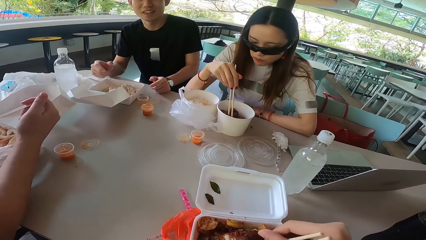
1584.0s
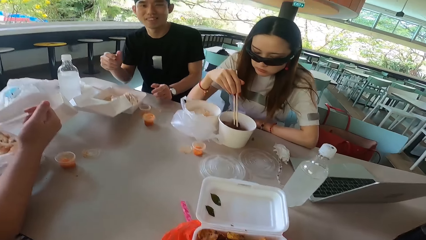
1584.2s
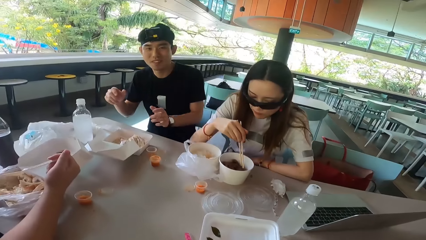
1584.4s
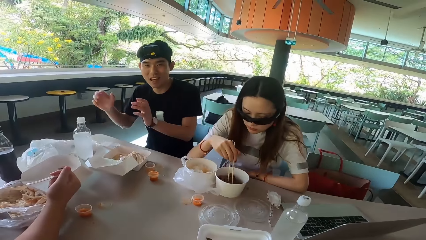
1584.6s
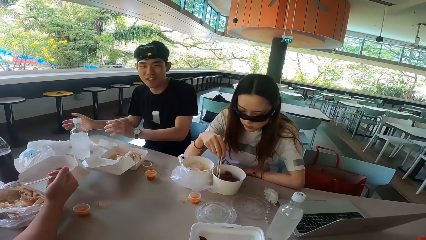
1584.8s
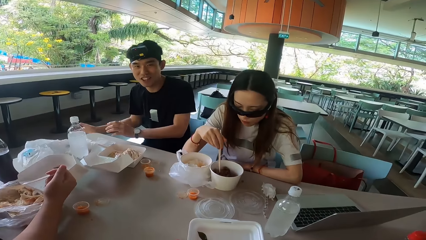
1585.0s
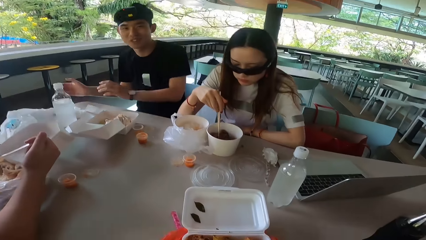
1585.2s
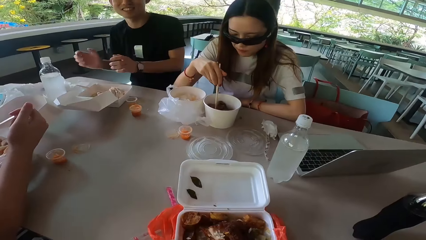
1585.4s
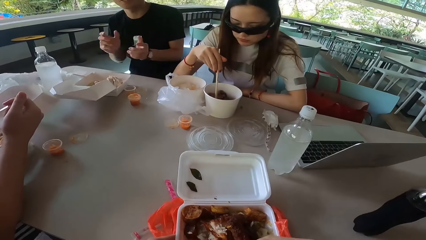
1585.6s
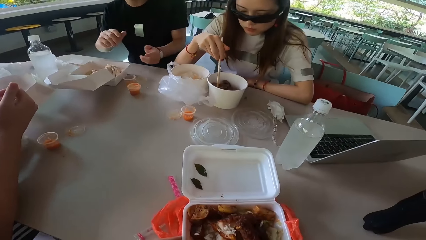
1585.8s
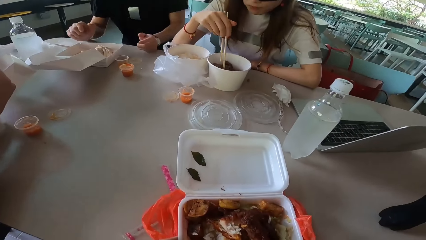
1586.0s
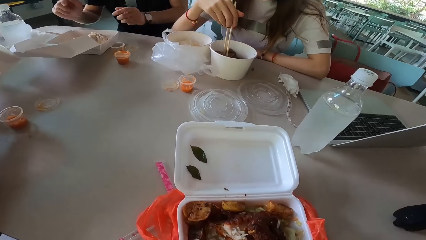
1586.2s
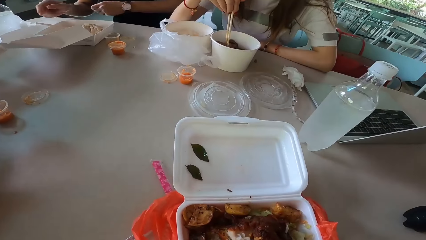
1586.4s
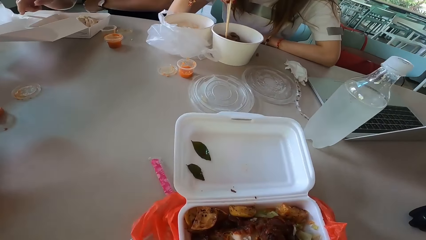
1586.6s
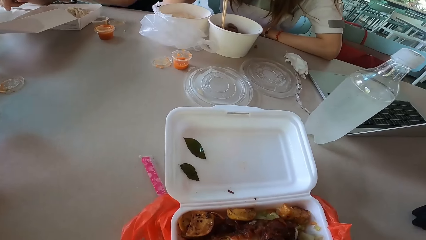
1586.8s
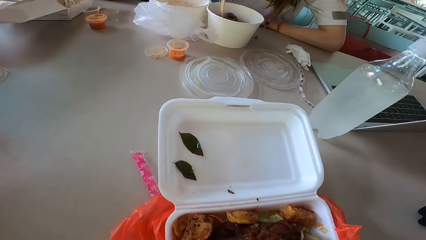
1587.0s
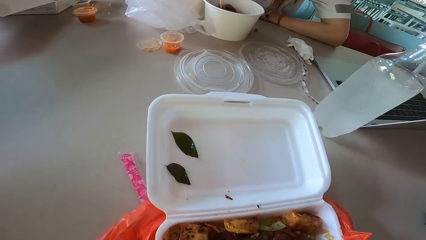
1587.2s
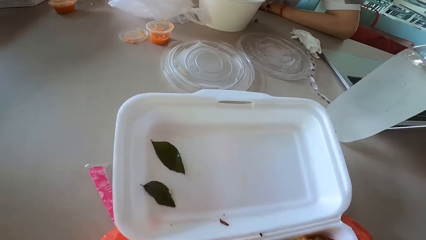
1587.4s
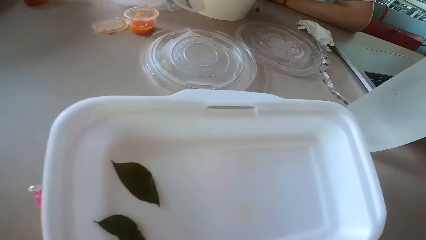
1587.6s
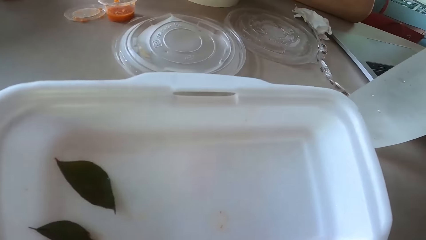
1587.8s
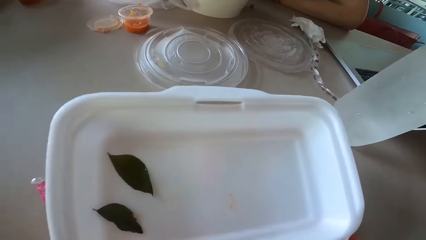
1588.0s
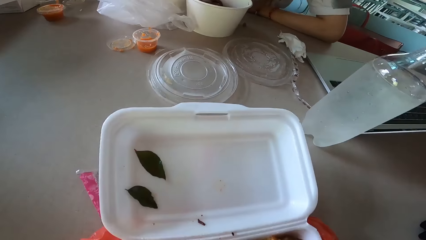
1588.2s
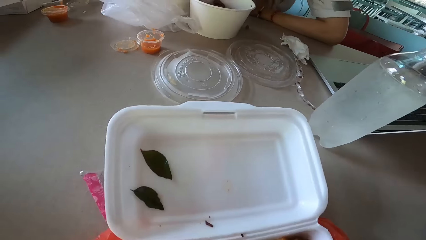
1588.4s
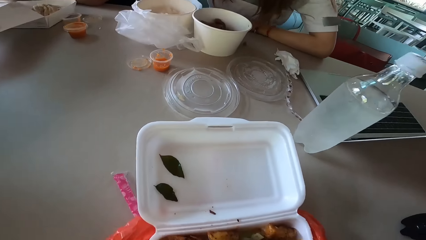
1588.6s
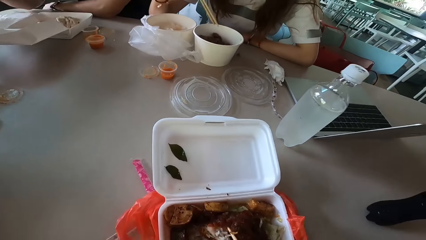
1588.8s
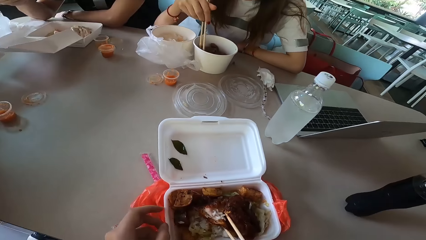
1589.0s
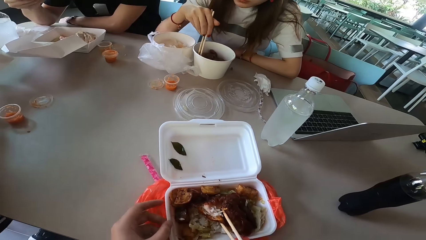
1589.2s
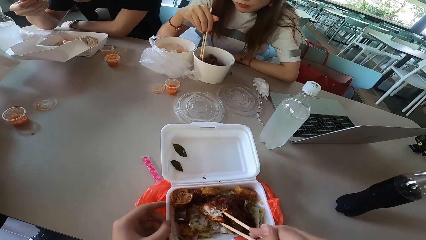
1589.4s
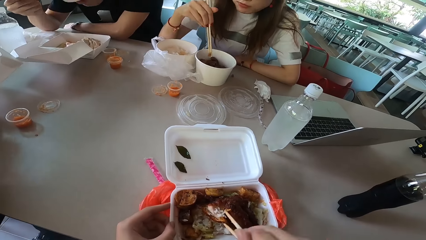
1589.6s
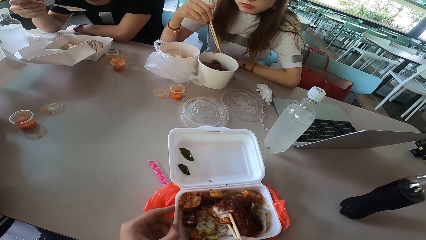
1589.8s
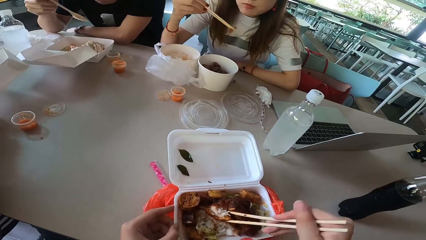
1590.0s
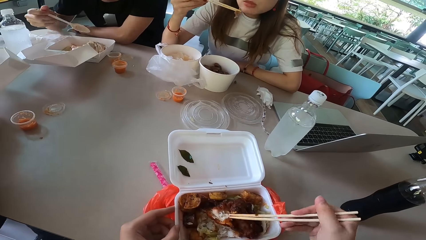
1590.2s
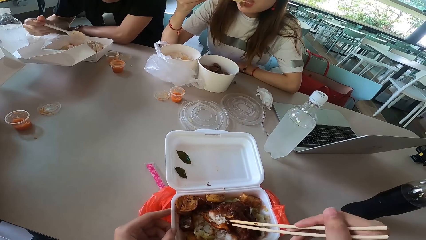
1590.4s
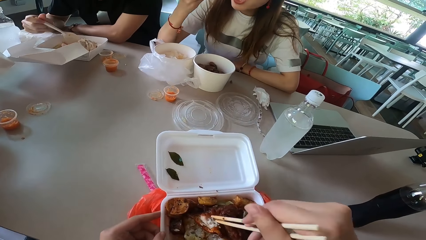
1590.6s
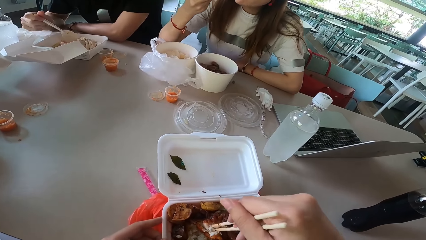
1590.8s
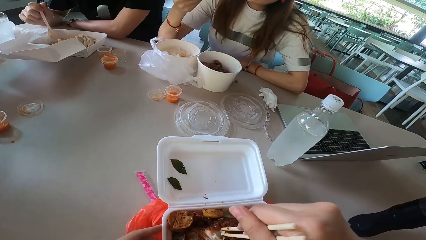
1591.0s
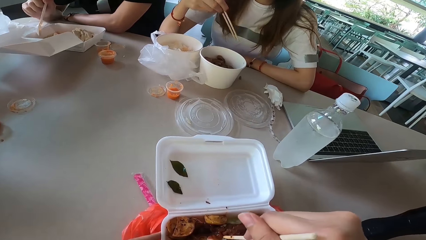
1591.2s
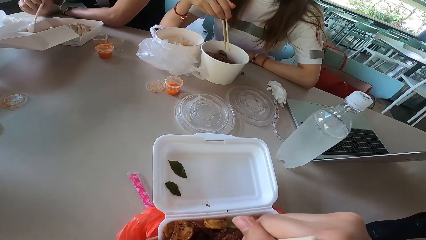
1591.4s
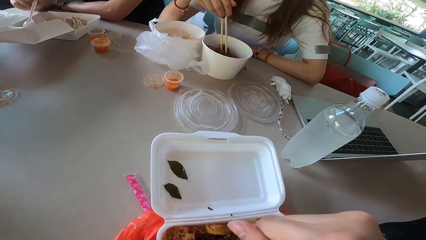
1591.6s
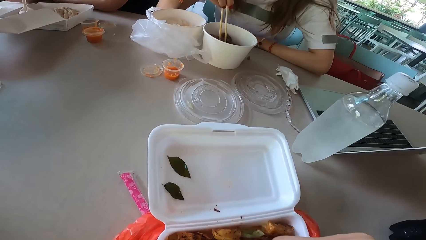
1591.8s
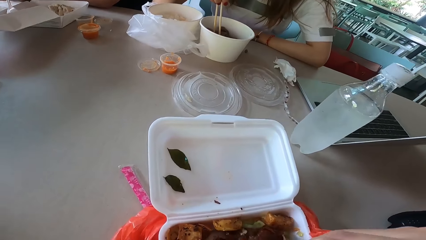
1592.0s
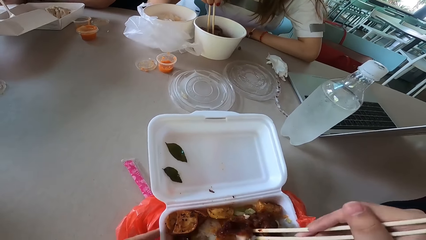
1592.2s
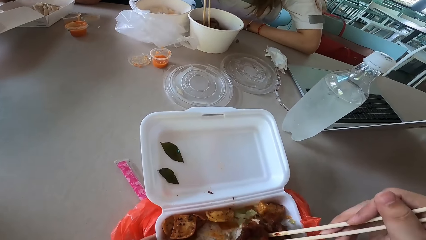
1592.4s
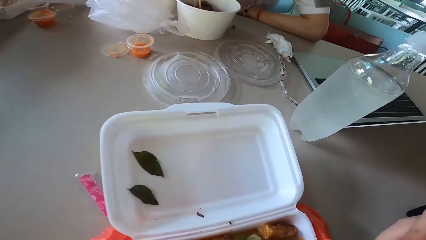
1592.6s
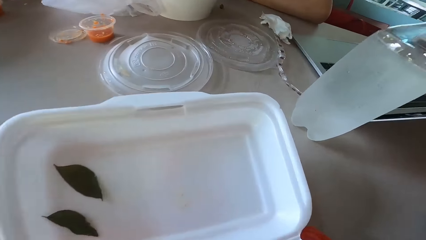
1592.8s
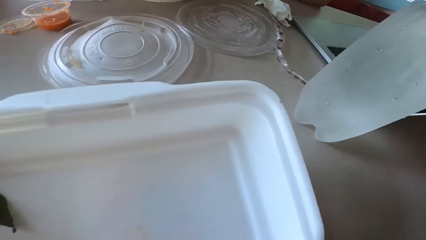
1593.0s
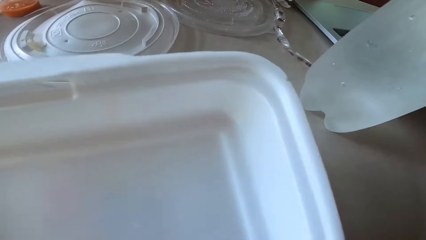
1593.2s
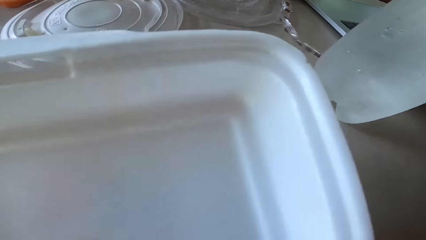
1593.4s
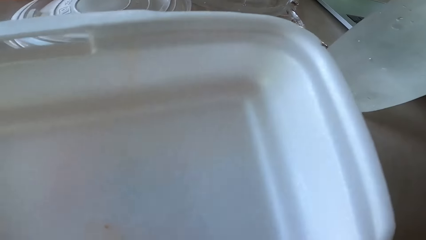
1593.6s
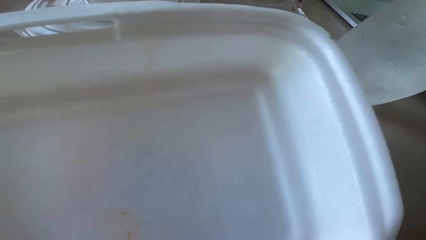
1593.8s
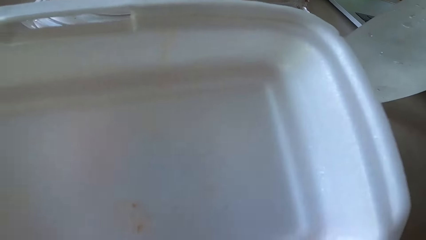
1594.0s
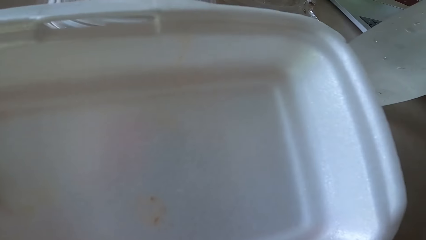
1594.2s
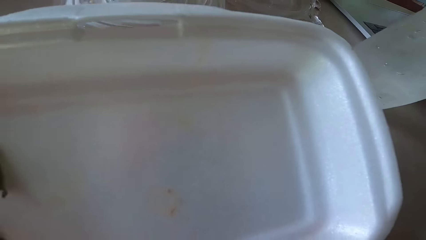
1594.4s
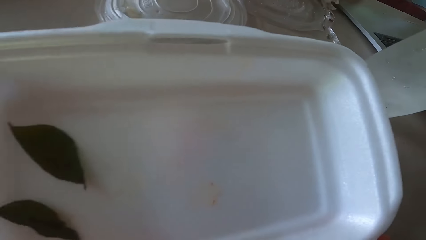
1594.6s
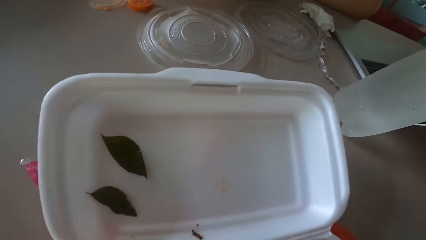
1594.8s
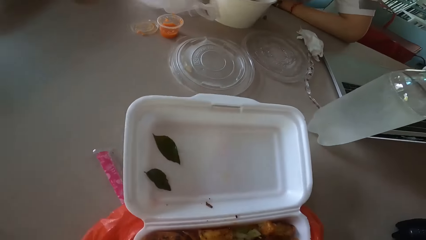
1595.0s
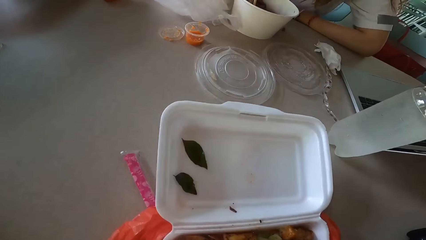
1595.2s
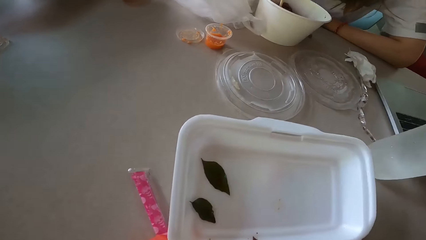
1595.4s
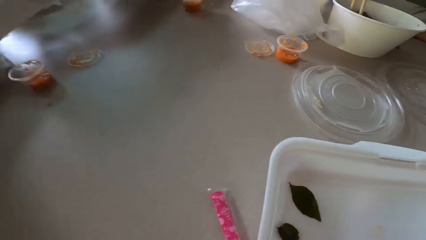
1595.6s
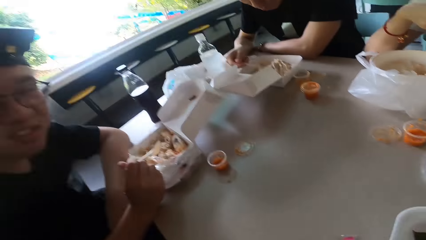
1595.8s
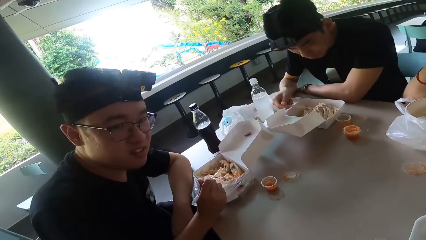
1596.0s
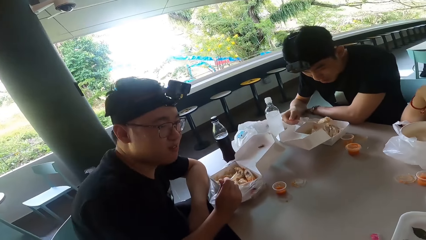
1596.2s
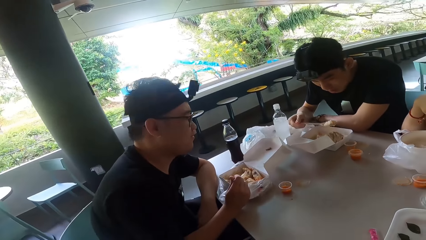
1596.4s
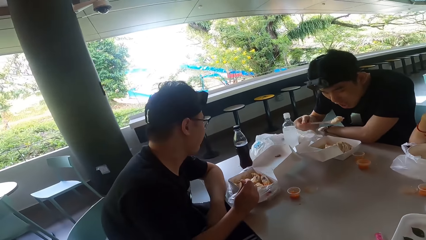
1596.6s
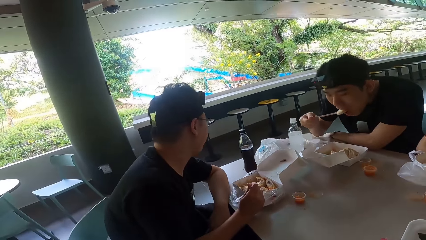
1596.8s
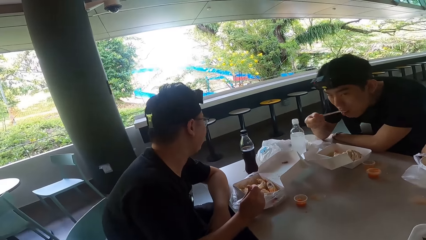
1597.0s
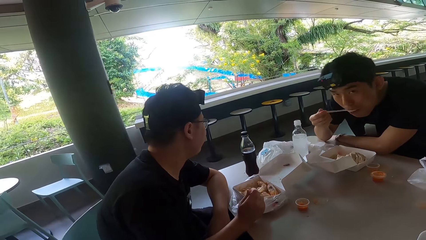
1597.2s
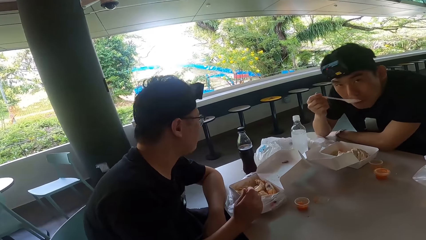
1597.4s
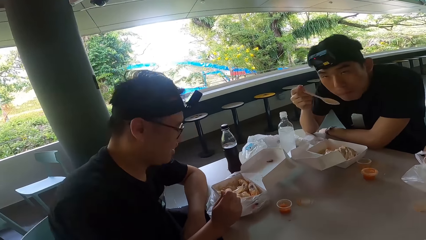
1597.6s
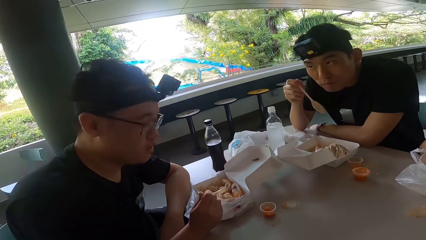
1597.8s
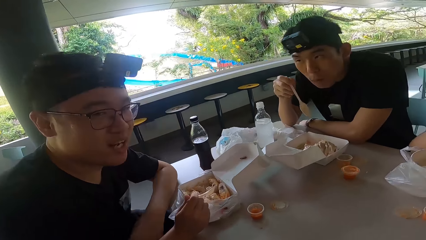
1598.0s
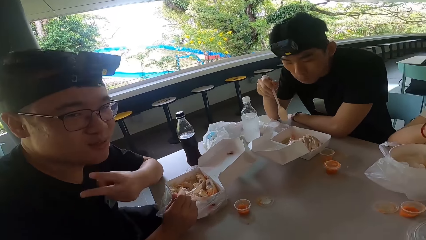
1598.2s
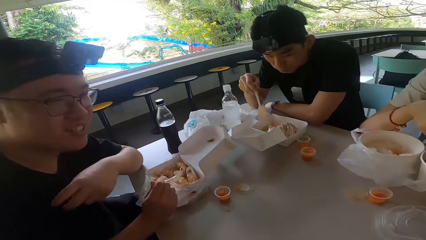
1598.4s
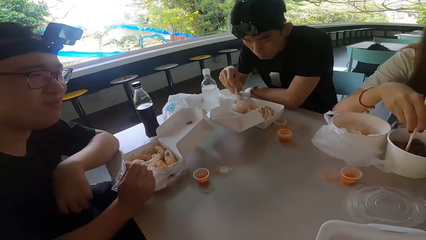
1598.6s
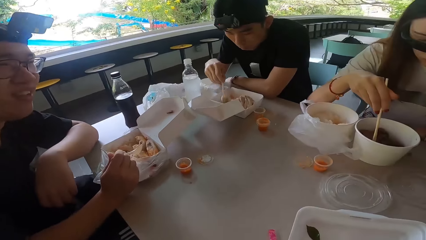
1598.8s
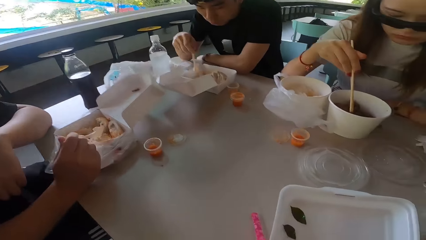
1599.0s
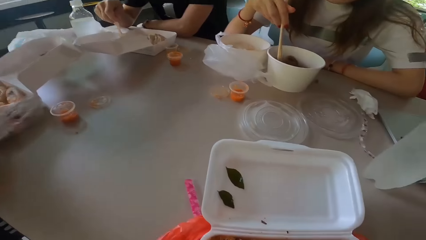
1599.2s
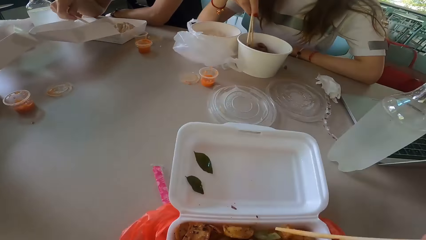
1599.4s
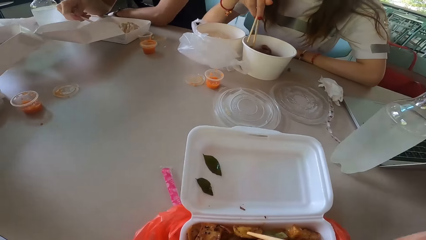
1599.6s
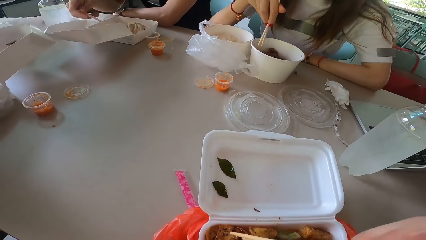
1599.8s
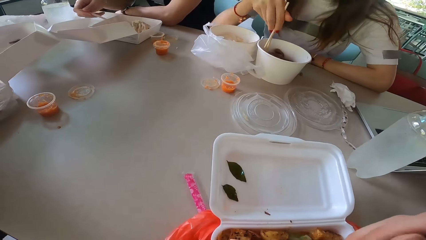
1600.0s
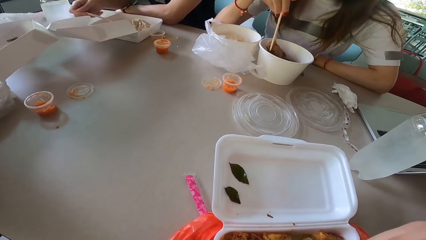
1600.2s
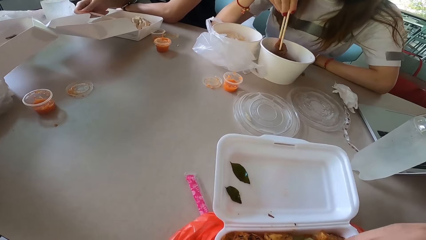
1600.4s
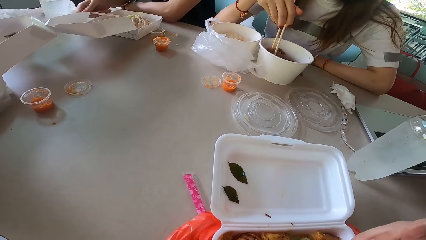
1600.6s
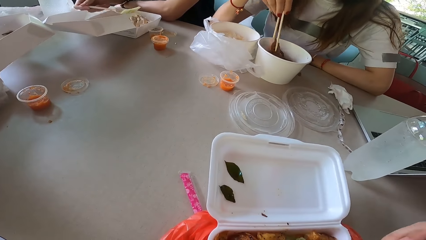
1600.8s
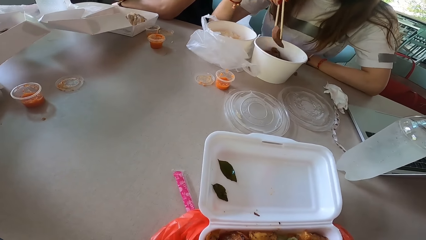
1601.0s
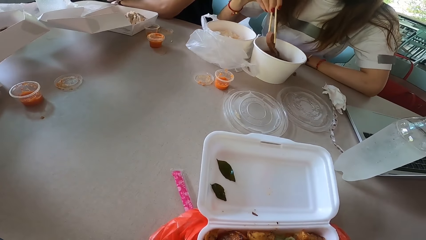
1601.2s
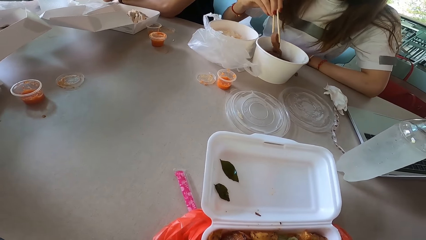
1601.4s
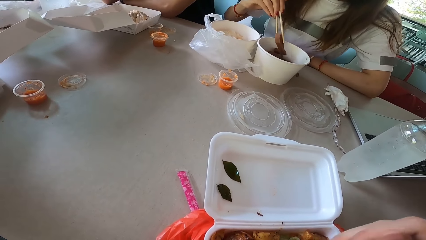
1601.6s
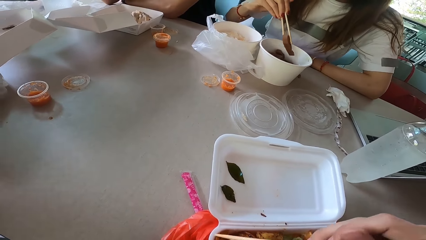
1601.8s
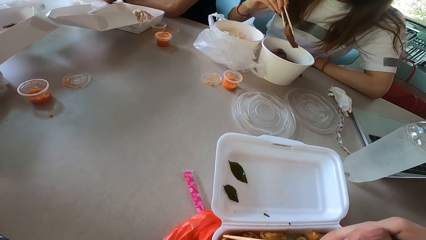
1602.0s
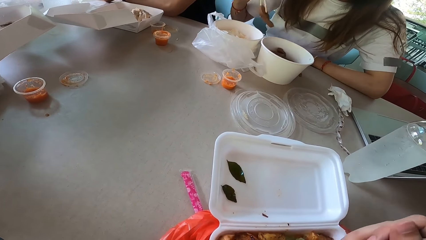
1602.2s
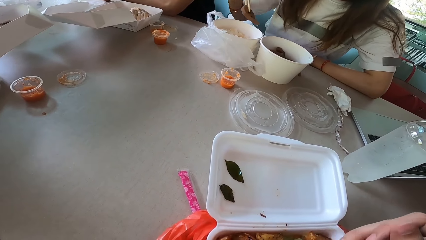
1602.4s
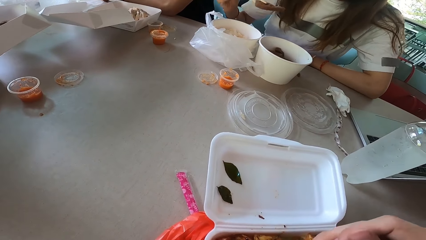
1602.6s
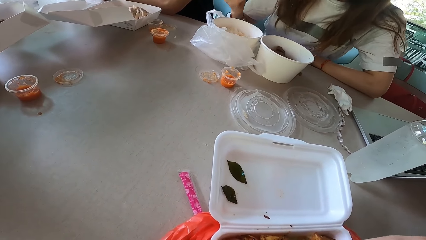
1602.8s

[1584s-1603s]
A man sways both hands, gestures his hands and lowers both hands. The man holds a spoon and rests a hand on the table. The camera wearer touches a food container. They hold meat with chopsticks and lift the chopsticks. The man eats something. A woman eats something. The man mixes something. The camera wearer moves something. Another man turns left. The first man eats the rice. The other man turns right and talks to the camera wearer, the first man and the woman. The other man raises a hand. The first man scoops rice with the spoon and mixes something. The camera wearer turns something. The first man eats something. The woman picks up something with chopsticks.
